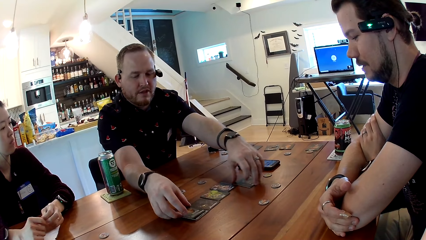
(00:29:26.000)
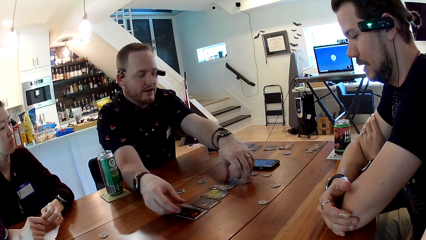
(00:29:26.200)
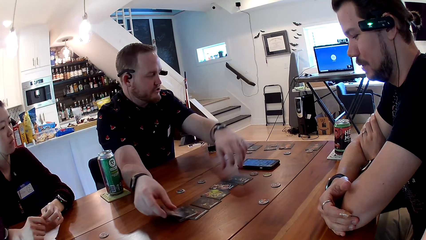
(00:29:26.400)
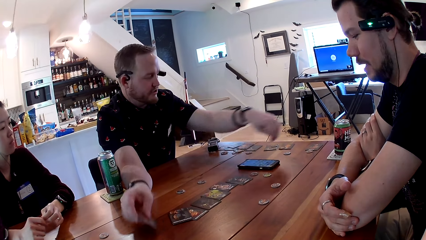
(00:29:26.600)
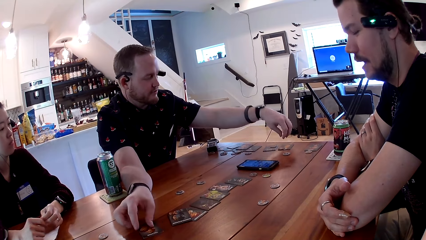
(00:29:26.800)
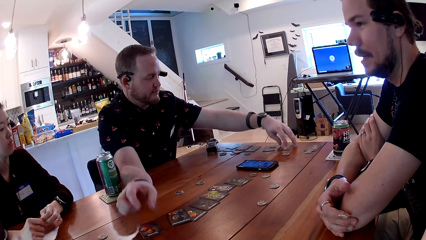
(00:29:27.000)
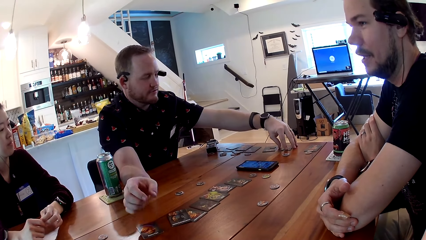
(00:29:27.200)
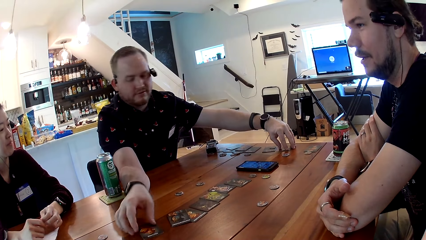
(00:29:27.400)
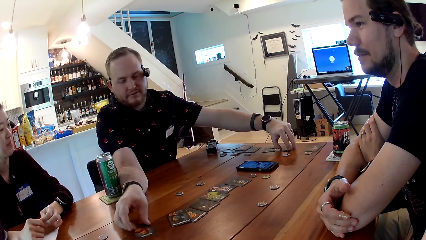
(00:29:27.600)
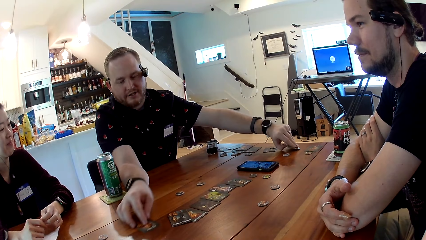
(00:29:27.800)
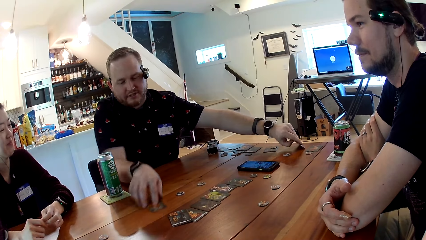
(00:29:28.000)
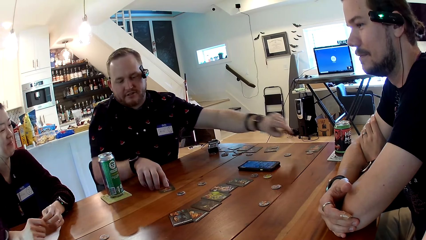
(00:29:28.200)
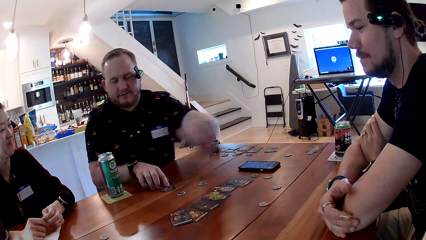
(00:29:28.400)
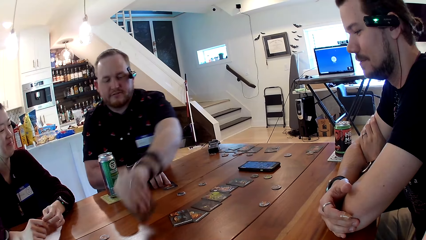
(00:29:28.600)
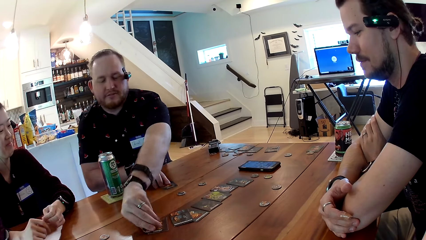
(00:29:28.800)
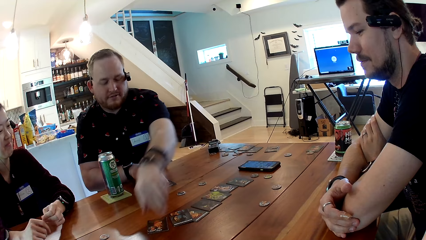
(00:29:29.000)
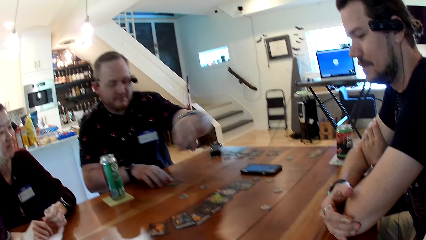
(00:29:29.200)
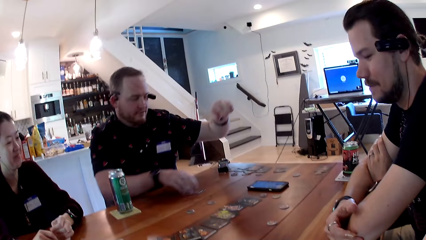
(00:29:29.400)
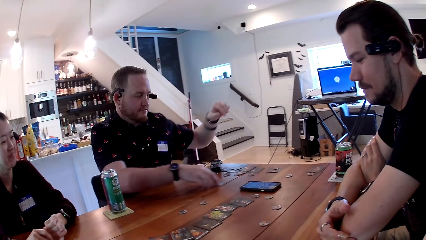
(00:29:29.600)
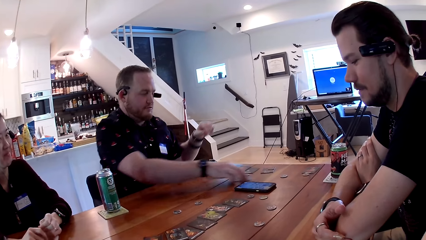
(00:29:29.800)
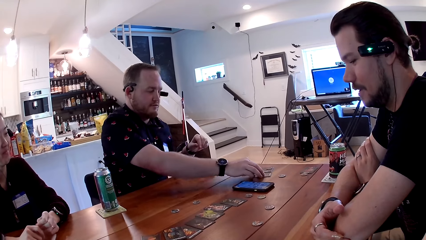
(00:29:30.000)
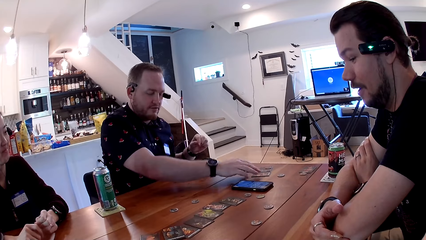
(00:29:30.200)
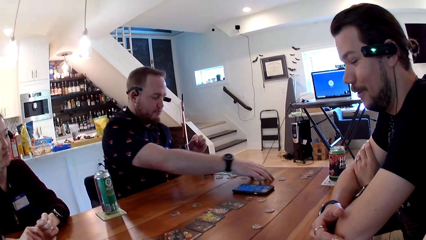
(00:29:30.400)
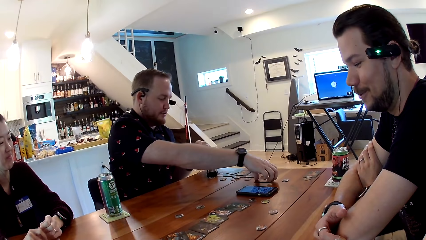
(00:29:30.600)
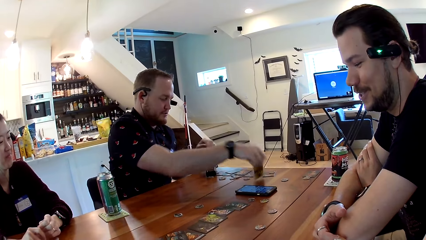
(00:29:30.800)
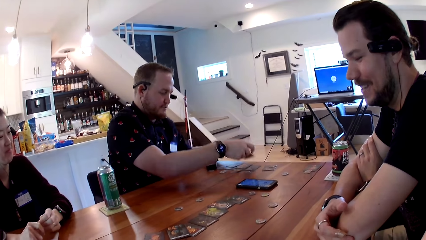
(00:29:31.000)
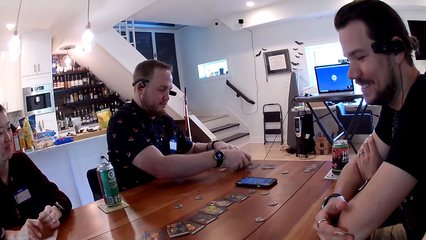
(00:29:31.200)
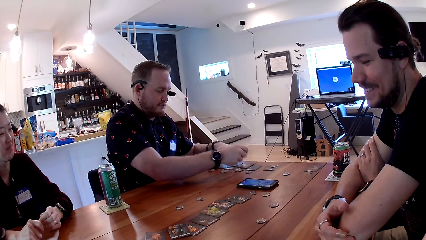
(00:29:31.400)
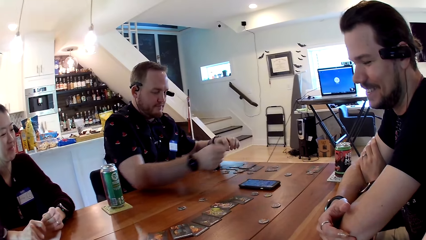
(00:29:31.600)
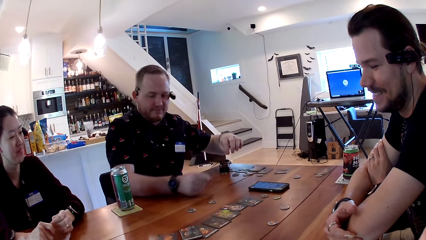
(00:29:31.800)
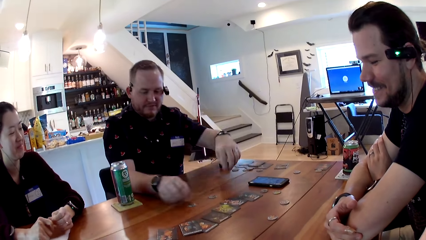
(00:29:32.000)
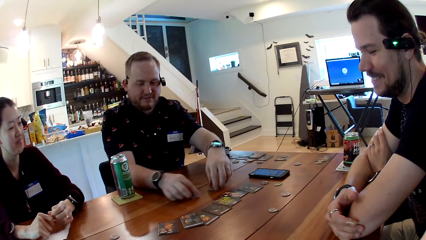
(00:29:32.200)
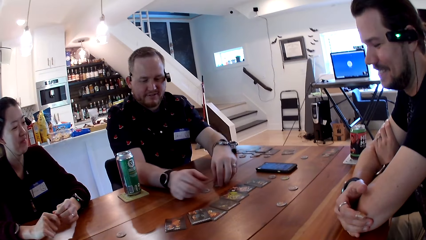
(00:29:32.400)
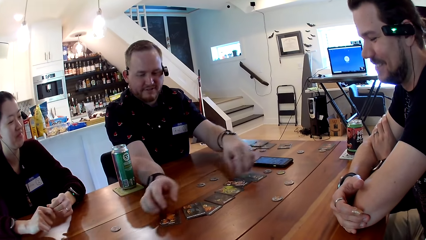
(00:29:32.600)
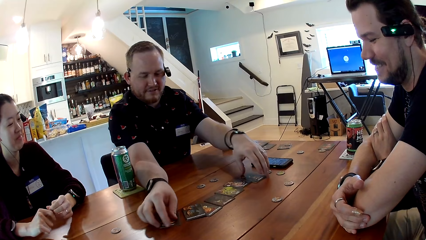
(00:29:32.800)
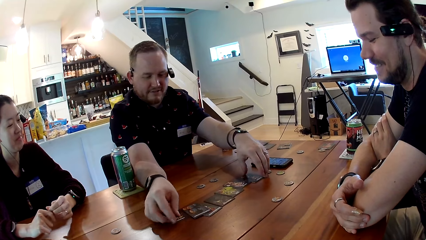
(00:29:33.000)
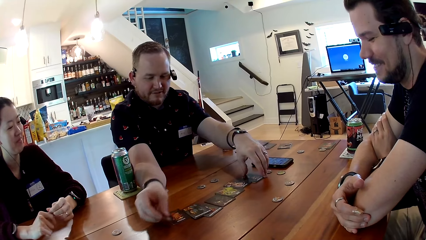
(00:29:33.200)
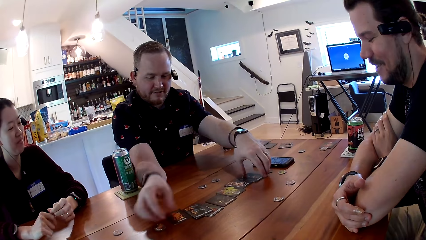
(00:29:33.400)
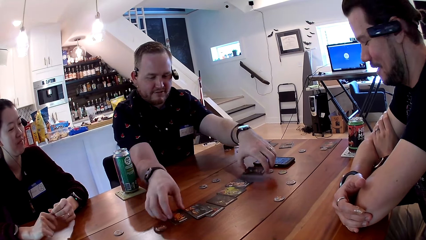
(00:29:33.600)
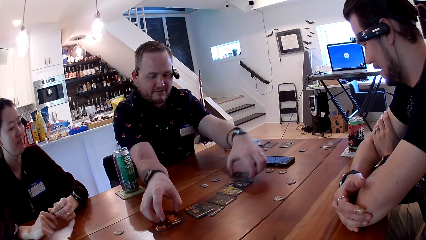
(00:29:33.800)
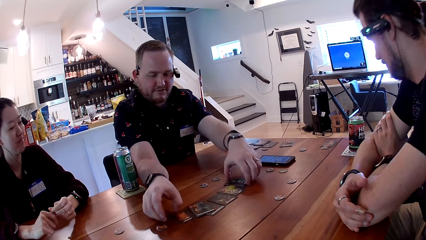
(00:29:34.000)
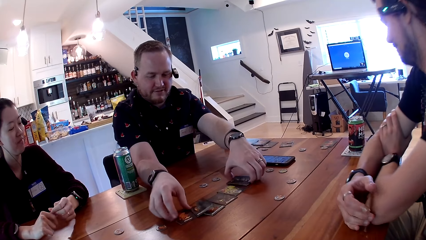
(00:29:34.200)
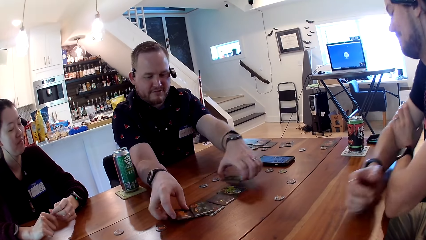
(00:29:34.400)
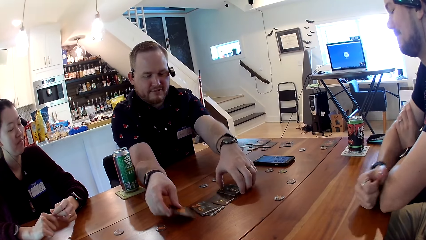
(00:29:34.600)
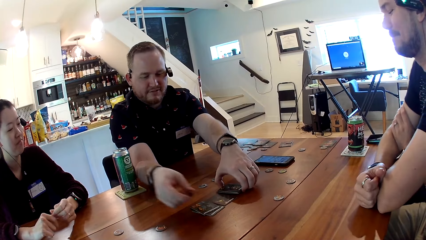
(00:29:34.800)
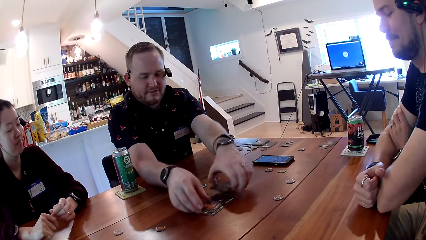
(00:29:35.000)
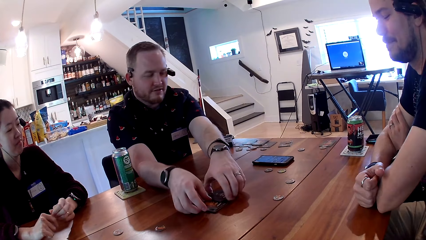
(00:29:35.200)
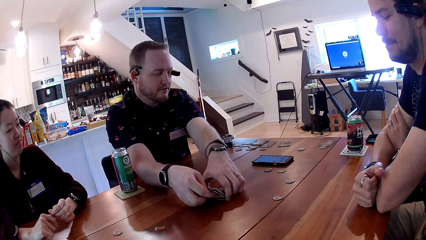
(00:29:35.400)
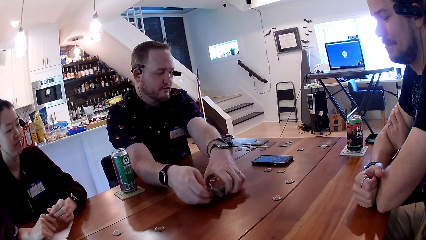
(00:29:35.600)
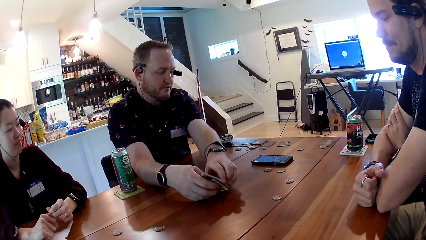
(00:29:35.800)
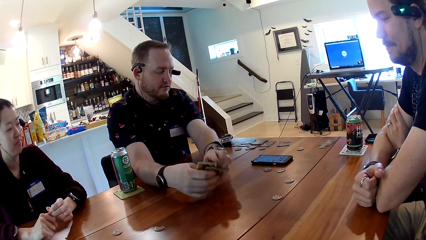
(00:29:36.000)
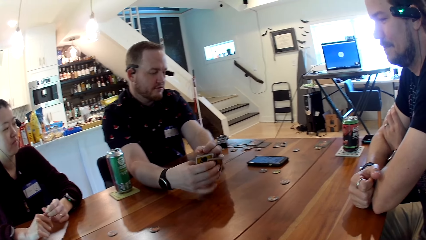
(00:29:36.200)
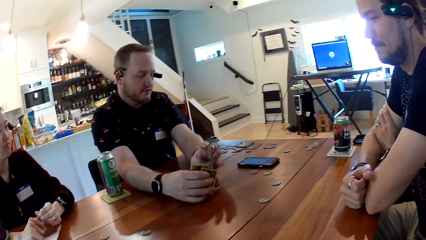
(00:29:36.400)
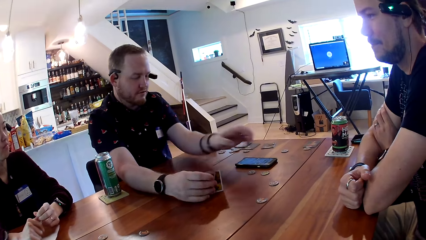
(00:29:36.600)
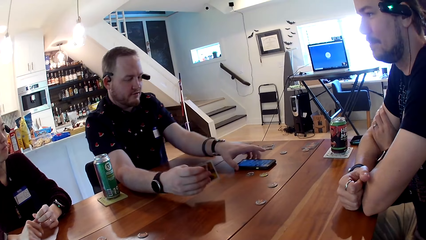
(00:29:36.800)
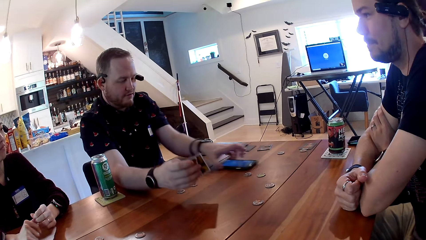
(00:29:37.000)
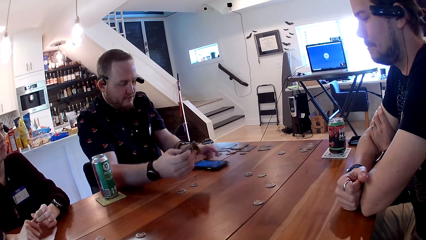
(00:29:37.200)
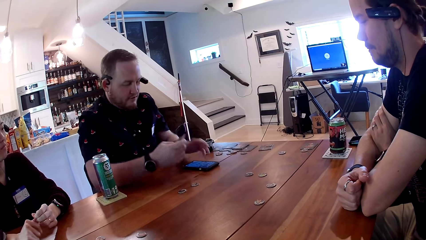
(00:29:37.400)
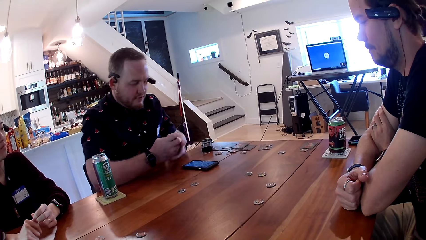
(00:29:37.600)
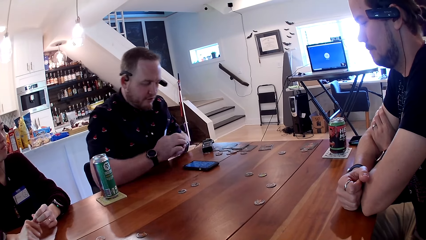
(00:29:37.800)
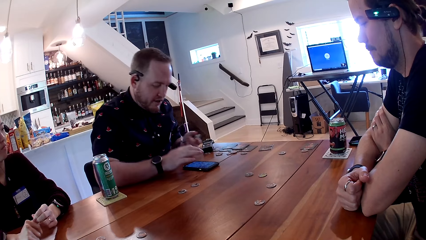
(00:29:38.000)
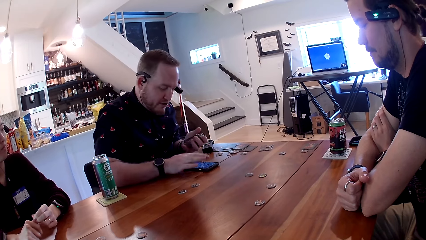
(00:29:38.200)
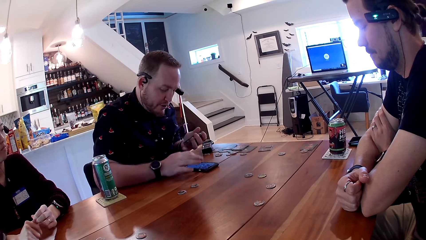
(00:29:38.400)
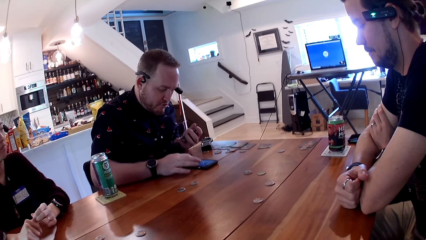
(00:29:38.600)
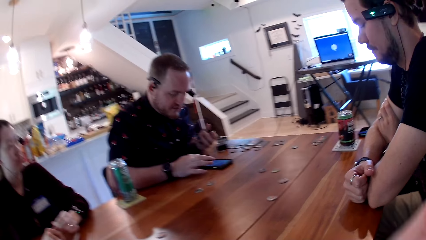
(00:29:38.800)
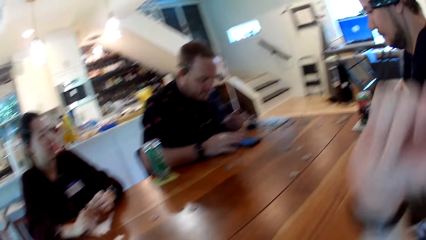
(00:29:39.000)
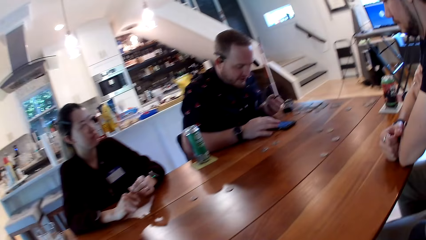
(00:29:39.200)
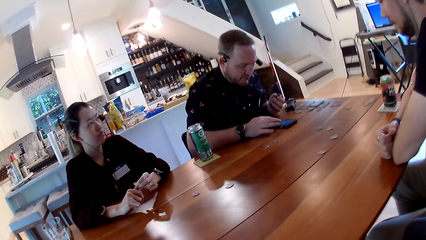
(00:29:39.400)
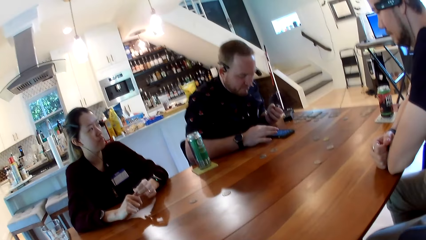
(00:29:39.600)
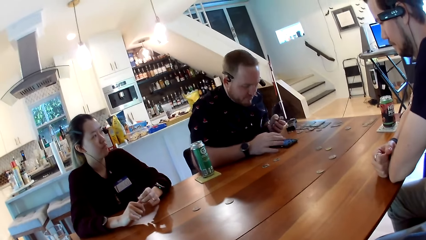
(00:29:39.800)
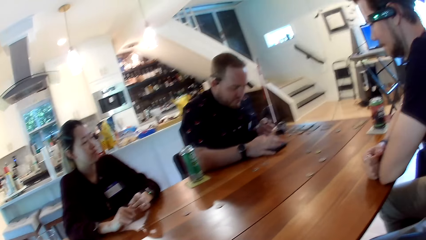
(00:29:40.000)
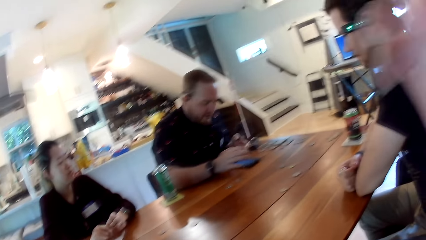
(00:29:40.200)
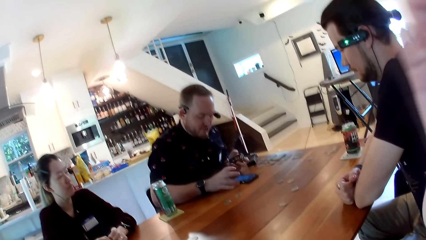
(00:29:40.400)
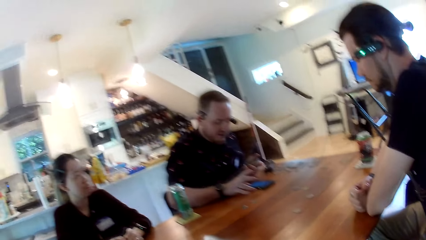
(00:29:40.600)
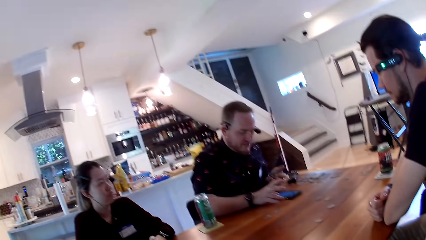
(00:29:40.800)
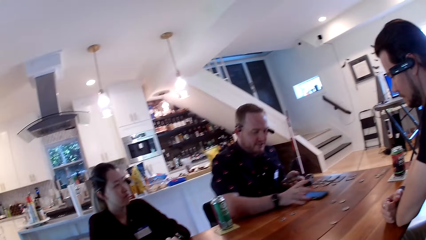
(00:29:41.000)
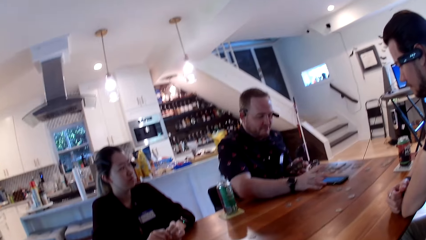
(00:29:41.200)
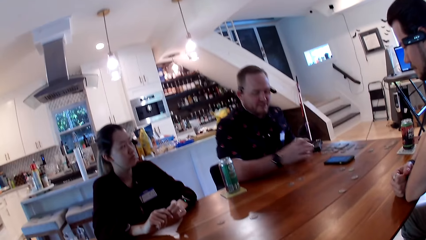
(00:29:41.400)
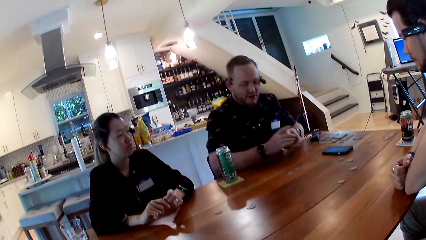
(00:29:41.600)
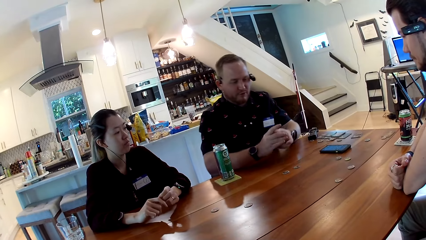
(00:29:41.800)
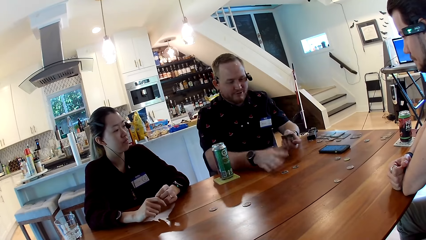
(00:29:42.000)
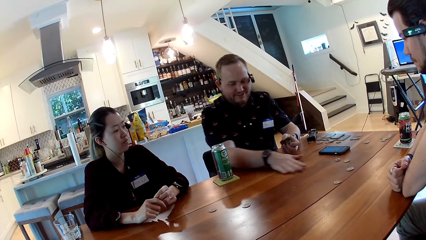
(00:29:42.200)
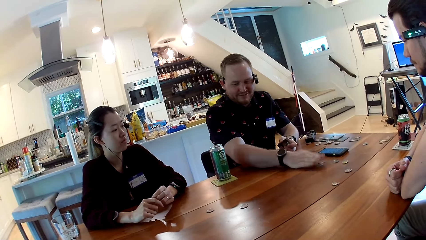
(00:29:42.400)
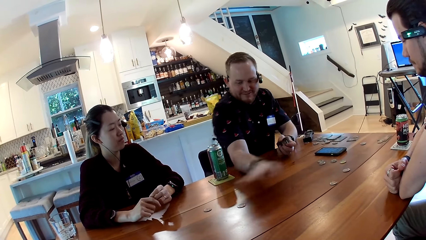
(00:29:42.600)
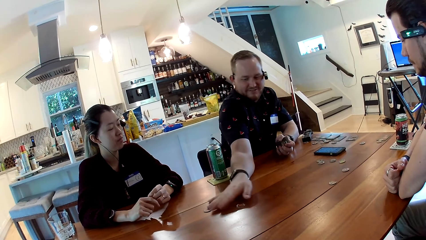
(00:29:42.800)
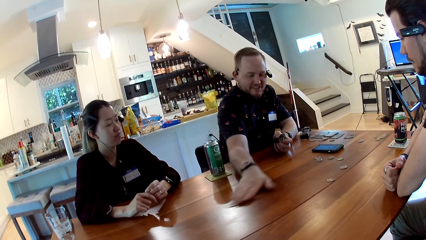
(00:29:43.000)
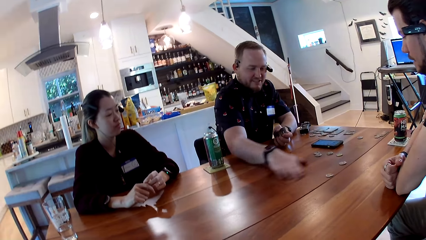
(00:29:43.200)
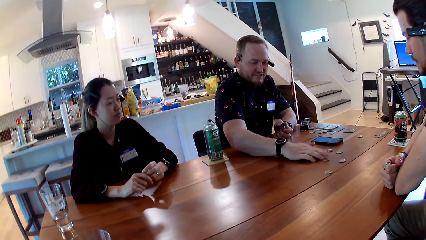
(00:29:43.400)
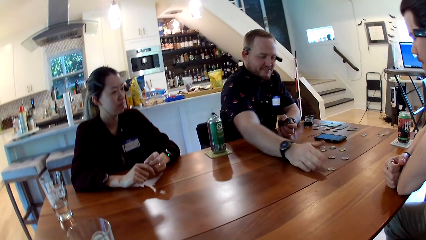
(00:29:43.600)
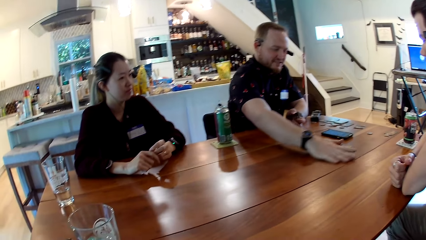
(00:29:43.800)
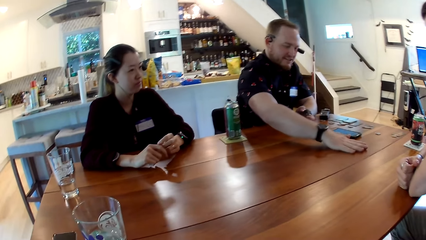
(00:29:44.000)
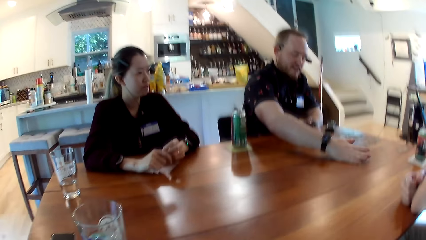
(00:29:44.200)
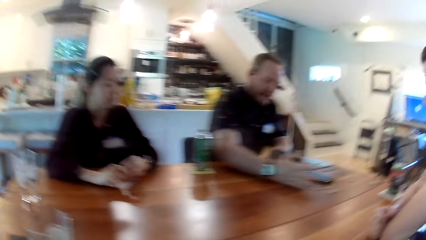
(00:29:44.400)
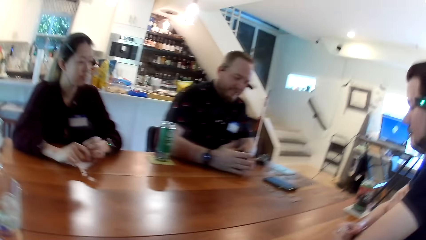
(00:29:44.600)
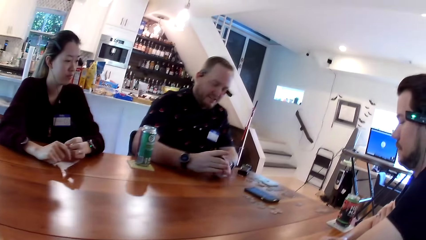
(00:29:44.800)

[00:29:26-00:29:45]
The man carries a card from the table with his left hand and drops the card on the table. The camera wearer talks to everyone on the table. The man adjusts the card on the table with his right hand. Another man talks to people on the table. The first man carries a card from the table with his right hand and drops the card on the table. He carries cards from the table with both hands. He adjusts the phone with his left hand. He talks to people on the table. He uses his phone. He adjusts the phone with his right hand. He pushes the phone. He moves the chips together. He moves the chips together again.
